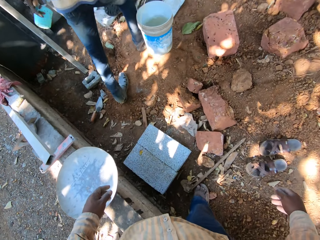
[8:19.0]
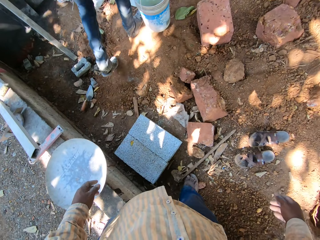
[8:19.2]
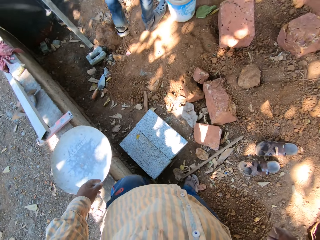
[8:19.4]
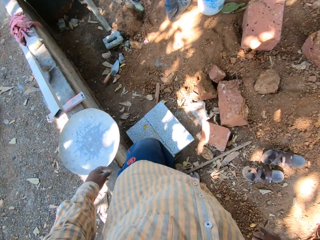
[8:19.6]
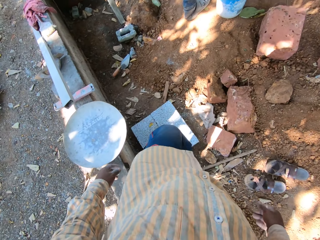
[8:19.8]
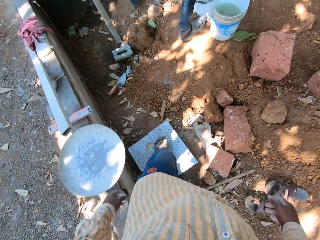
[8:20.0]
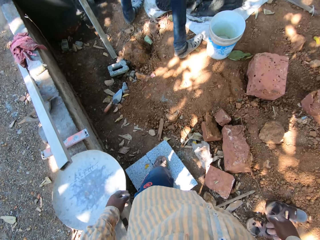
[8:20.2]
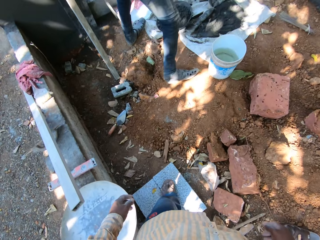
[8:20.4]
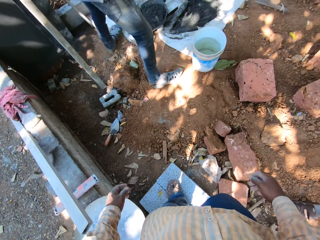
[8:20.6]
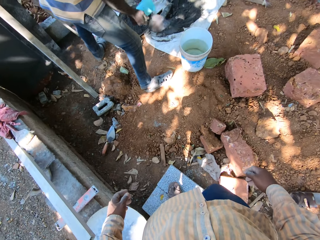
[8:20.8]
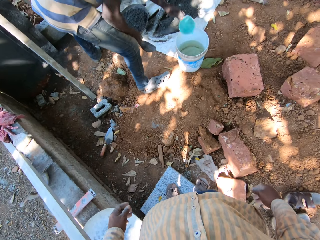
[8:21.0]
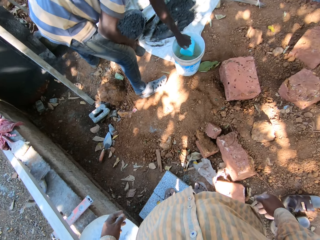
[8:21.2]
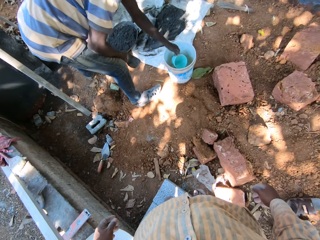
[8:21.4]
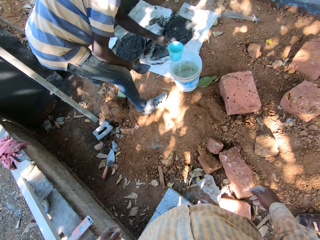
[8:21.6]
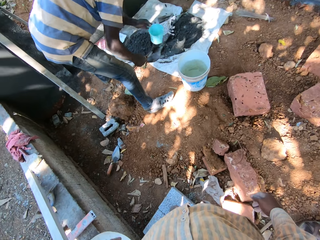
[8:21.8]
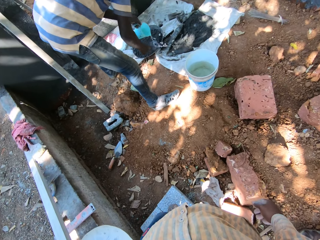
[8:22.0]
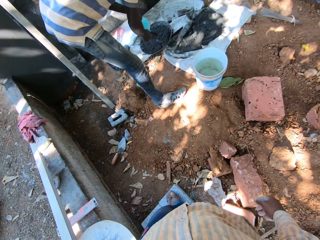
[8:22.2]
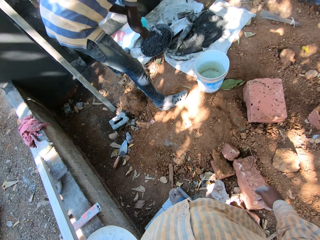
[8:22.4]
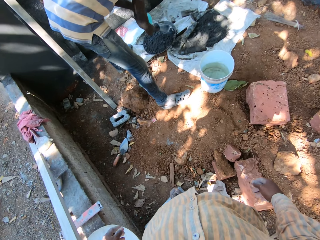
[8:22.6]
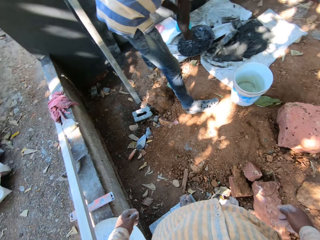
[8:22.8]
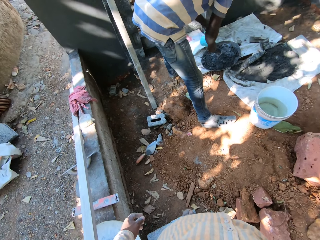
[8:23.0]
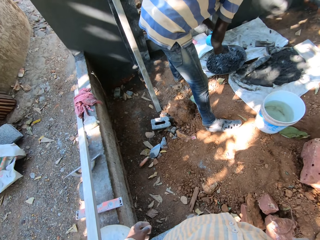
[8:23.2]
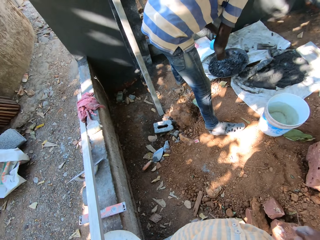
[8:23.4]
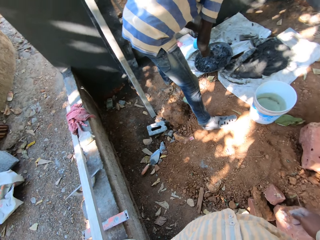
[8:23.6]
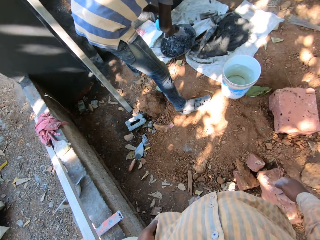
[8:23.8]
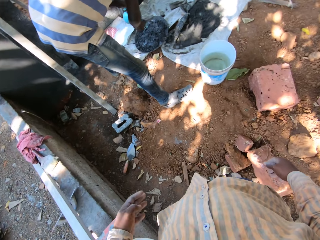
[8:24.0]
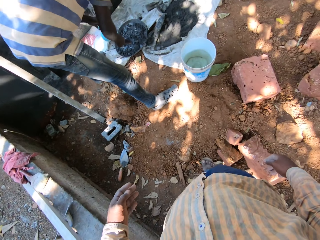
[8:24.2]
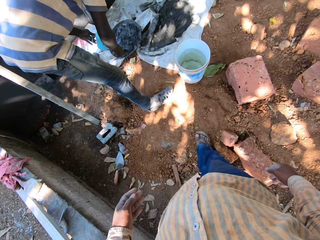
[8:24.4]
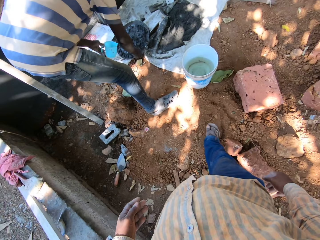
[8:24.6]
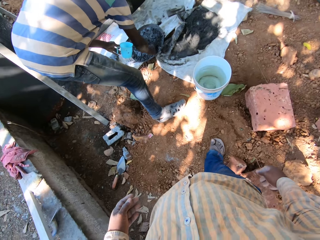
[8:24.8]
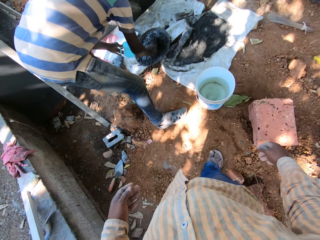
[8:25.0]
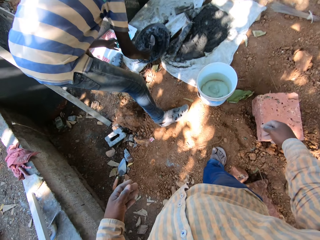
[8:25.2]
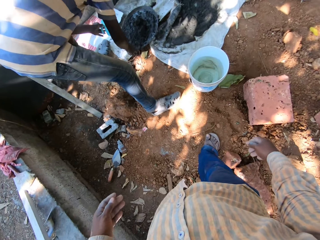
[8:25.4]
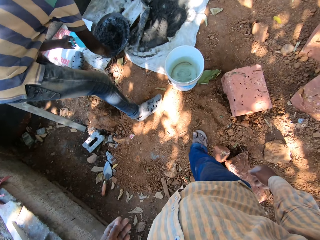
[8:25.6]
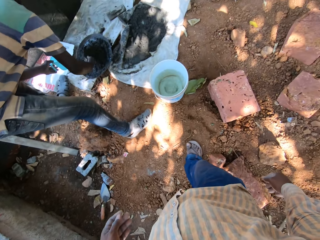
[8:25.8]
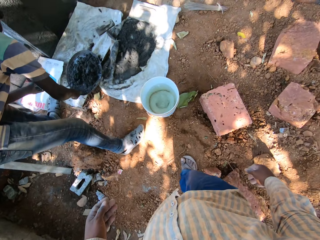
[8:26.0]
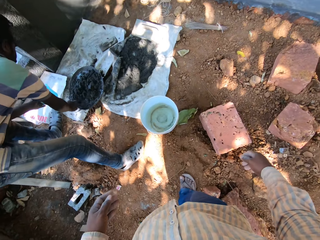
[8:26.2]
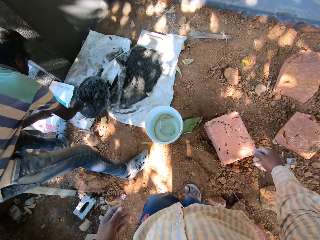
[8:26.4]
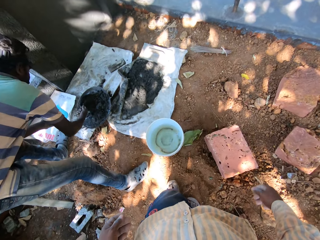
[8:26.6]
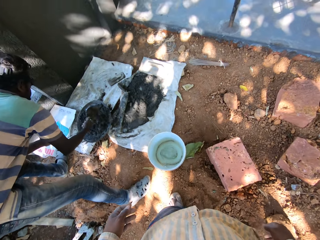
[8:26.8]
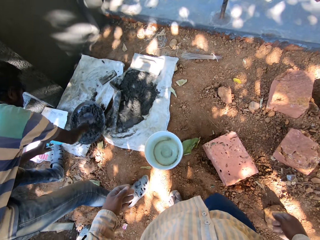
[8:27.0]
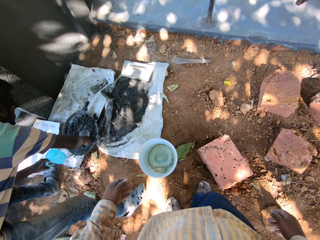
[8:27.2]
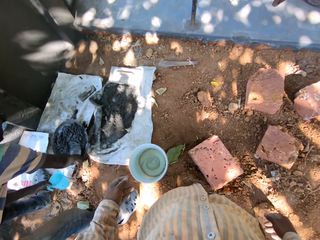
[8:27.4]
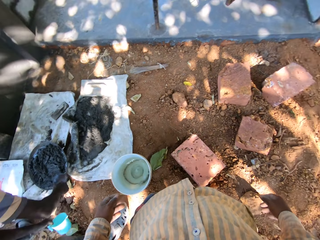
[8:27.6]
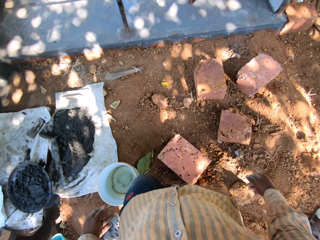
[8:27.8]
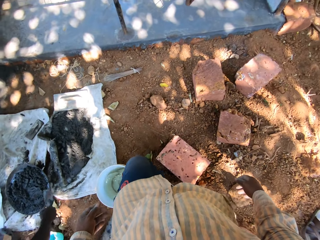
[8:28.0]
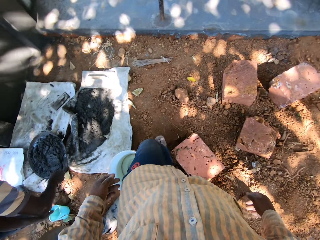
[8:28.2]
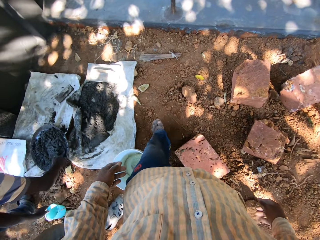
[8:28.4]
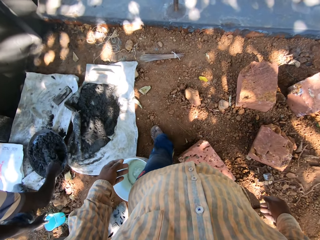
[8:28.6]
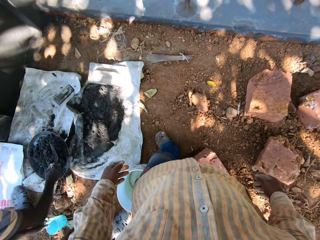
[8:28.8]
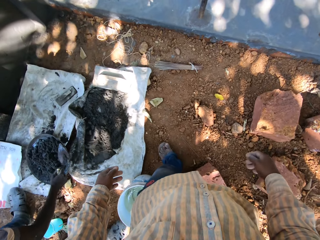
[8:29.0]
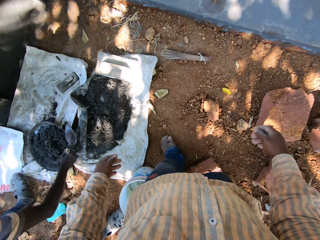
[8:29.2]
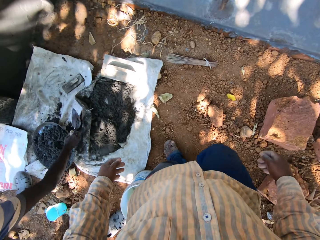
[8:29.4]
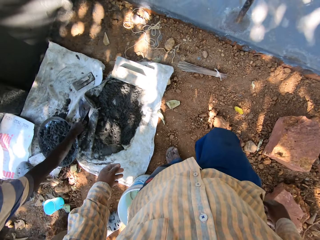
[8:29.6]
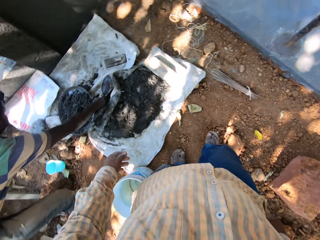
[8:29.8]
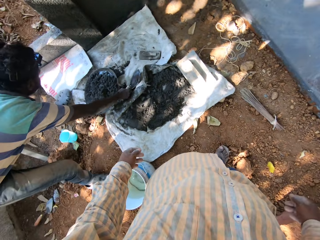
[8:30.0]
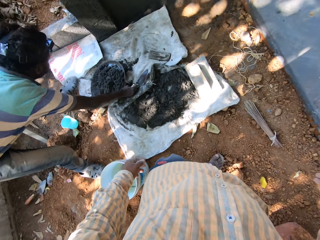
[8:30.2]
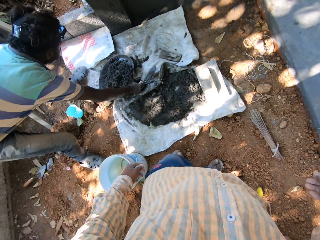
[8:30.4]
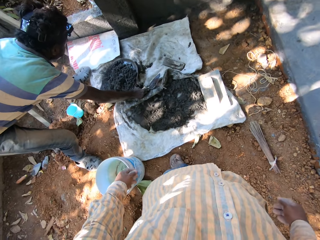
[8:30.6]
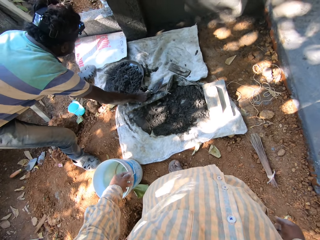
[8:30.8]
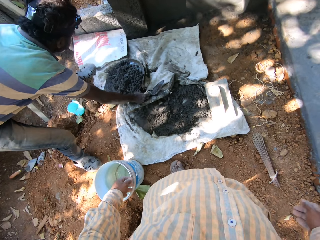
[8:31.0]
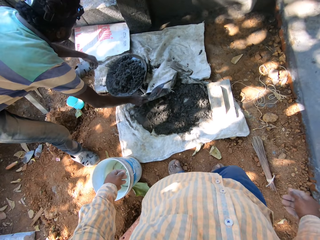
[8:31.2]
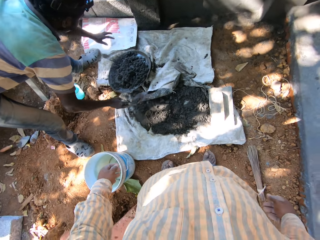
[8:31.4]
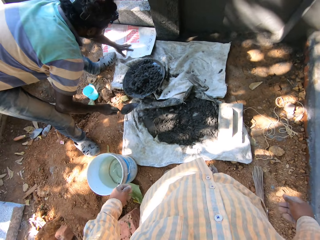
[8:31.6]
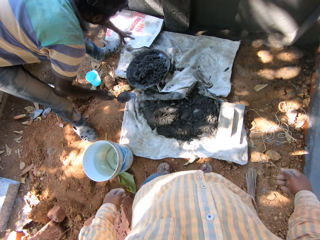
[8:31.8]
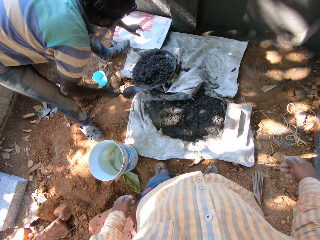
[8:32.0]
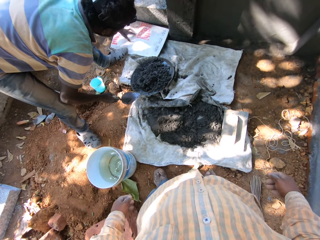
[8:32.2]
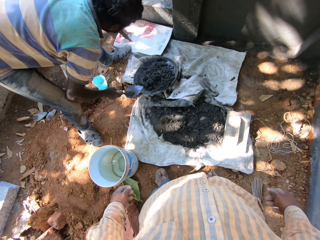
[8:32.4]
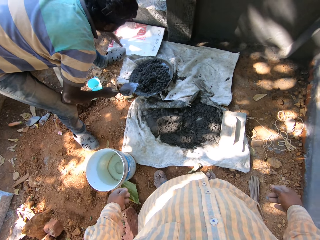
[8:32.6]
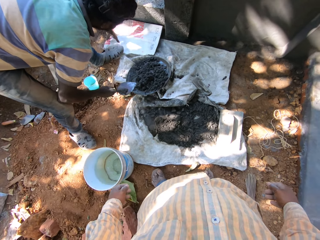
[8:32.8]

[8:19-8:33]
The camera wearer walks on the ground. A man scoops water from the bucket with his left hand. The man pours the water from the jug into a pan on the ground with his left hand. The man mixes concrete and the water in the pan with the trowel in his right hand. The camera wearer walks on the ground. The man adjusts the sack on the ground with his right hand. The man adjusts the sack on the ground with his left hand.

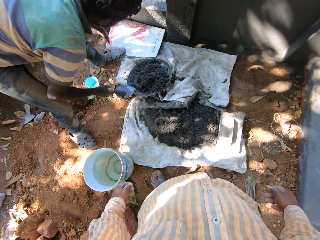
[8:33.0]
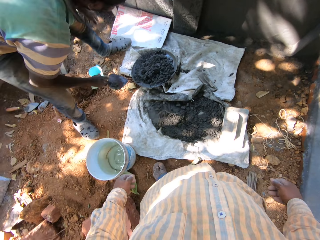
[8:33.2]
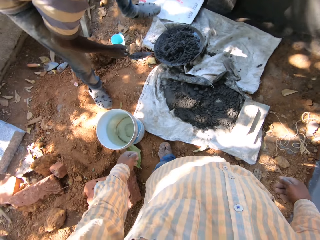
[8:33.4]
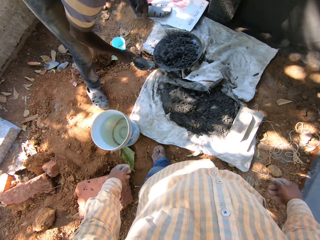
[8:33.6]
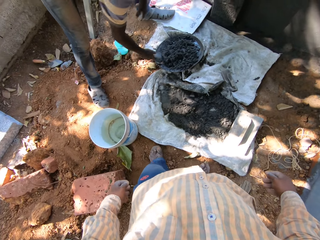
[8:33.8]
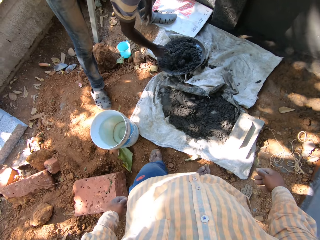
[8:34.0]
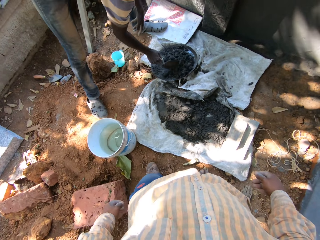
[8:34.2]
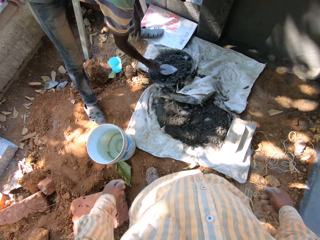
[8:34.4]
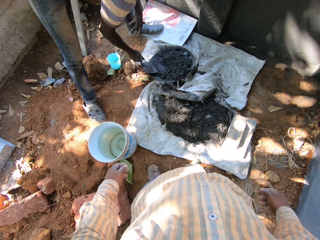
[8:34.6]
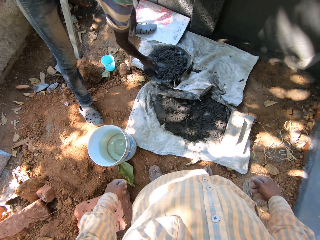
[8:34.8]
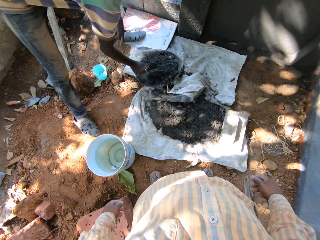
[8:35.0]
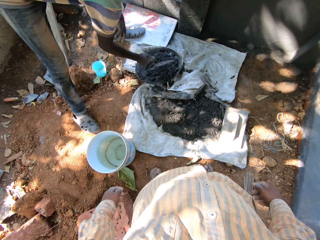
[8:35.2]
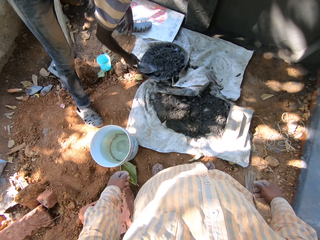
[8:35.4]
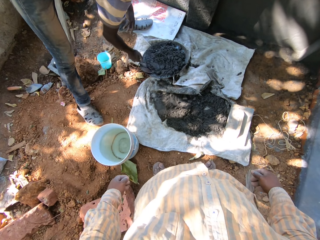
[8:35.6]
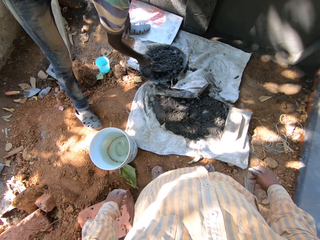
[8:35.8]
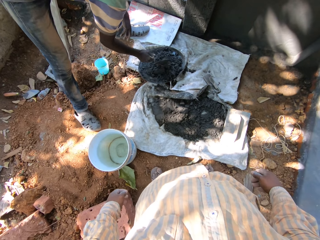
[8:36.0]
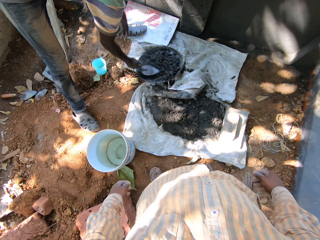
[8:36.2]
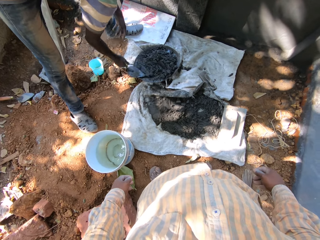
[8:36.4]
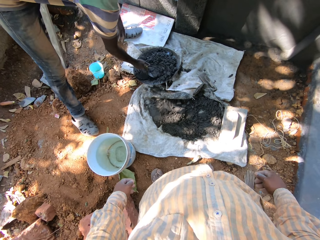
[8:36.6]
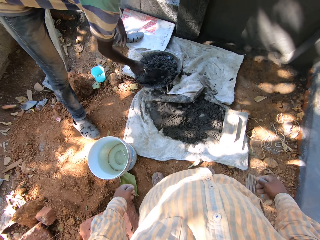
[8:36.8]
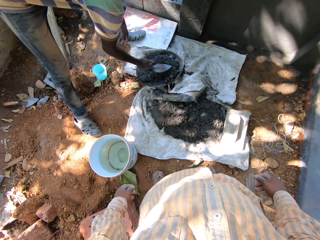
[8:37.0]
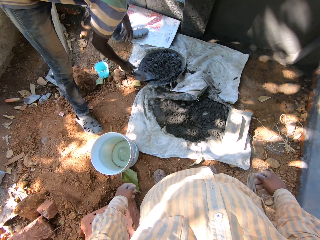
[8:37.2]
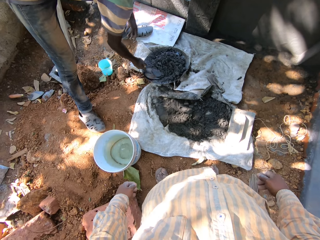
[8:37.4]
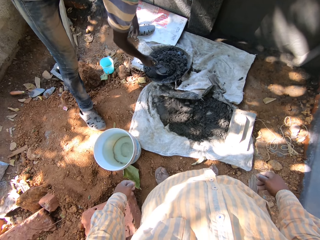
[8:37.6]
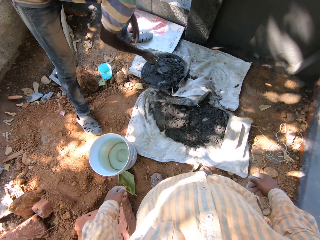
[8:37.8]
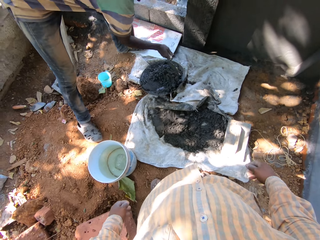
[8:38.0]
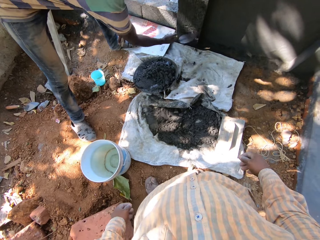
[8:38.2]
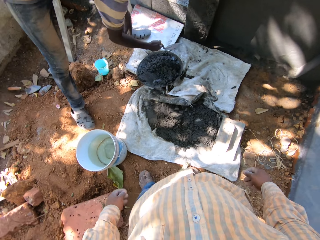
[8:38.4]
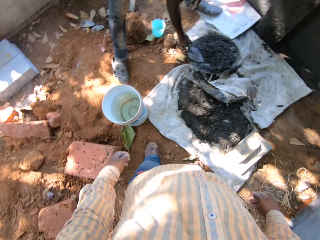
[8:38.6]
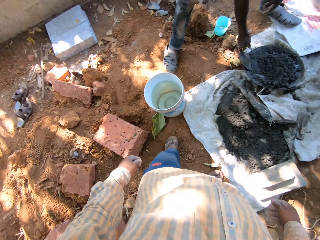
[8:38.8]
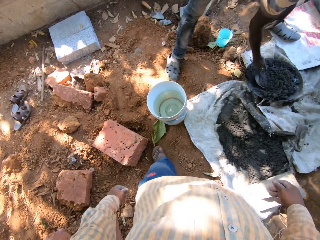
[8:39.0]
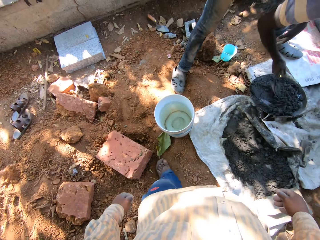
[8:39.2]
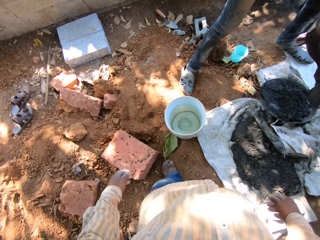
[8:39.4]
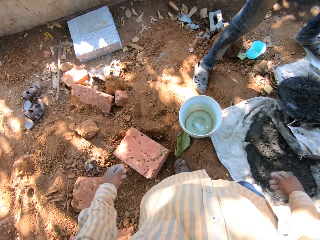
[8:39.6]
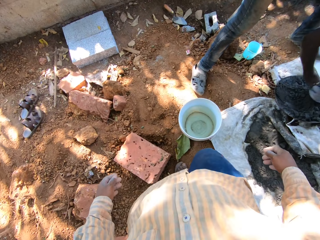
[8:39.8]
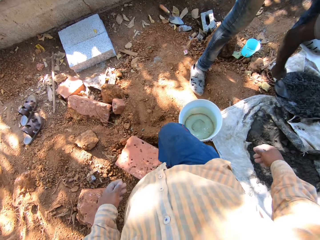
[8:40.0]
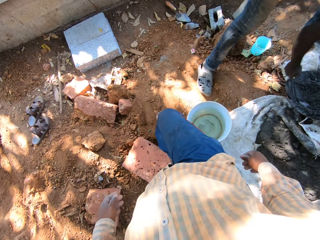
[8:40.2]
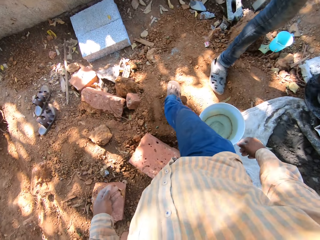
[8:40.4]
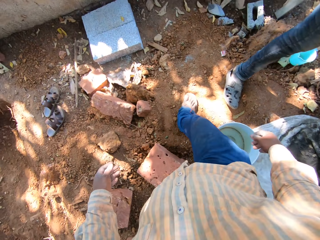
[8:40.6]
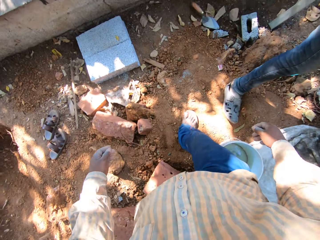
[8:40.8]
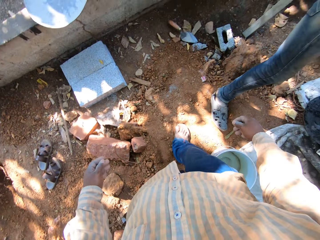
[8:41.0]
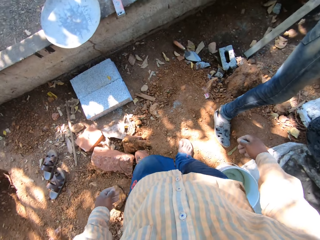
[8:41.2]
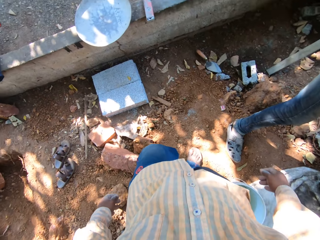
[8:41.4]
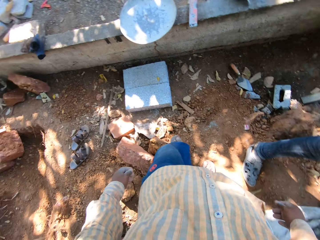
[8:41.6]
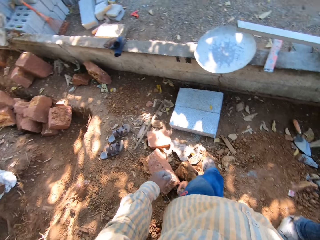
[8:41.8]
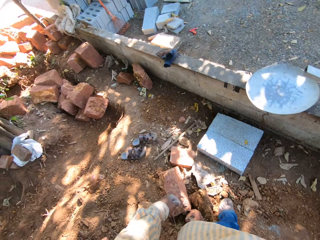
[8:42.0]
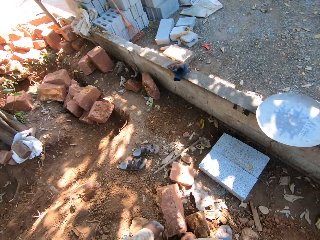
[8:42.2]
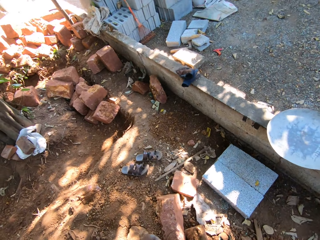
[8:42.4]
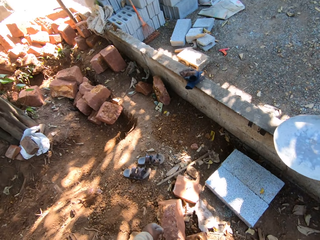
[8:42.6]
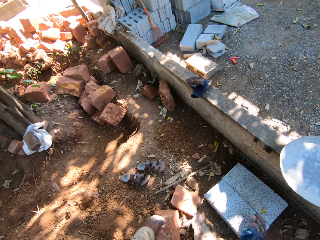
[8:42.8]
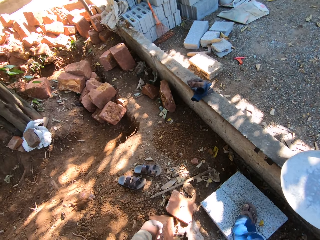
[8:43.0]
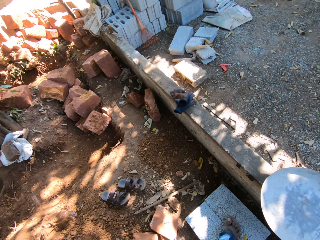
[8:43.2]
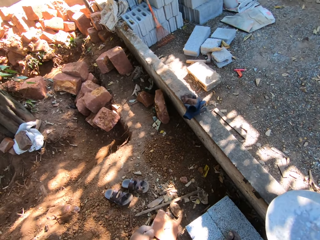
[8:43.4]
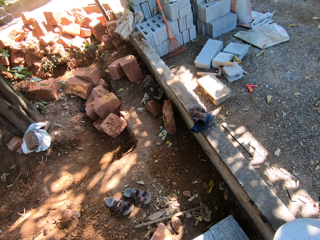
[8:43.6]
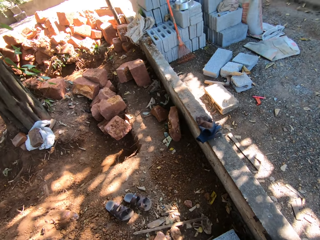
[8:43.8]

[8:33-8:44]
The camera wearer looks on the ground. A man mixes the concrete in the pan with the trowel in his right hand. The camera wearer walks on the ground.
